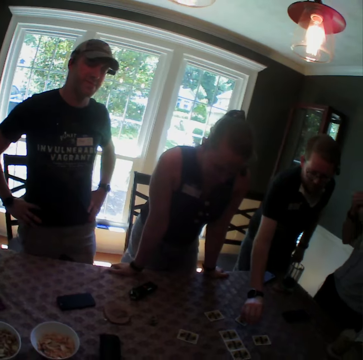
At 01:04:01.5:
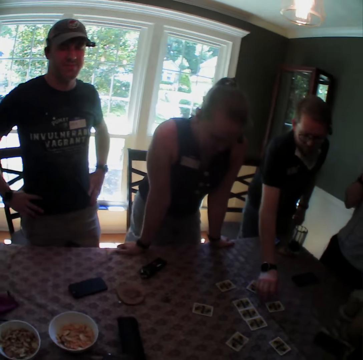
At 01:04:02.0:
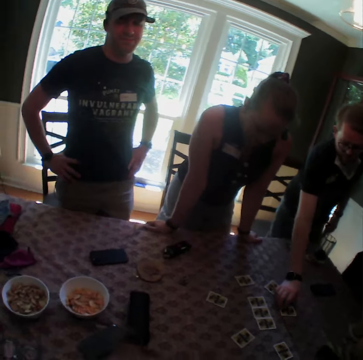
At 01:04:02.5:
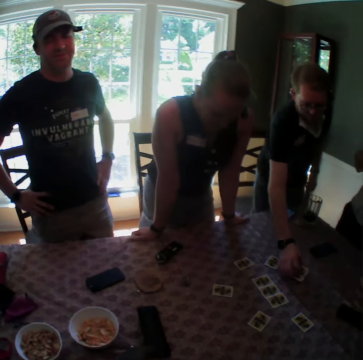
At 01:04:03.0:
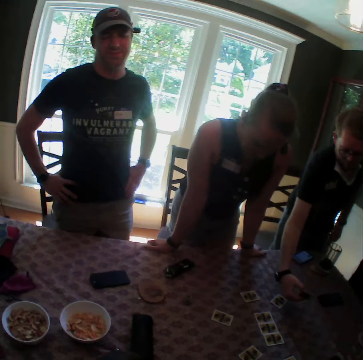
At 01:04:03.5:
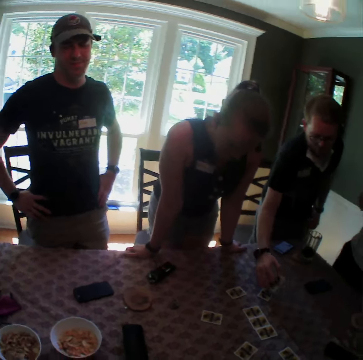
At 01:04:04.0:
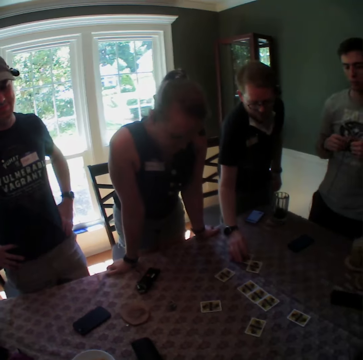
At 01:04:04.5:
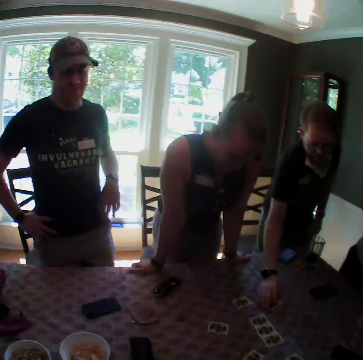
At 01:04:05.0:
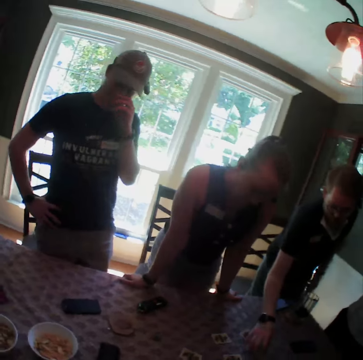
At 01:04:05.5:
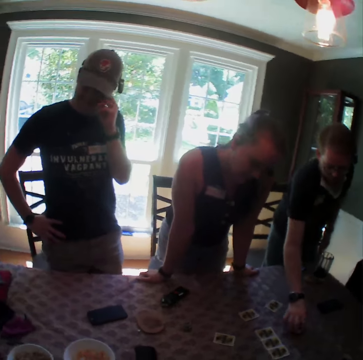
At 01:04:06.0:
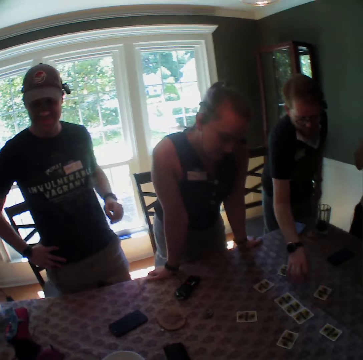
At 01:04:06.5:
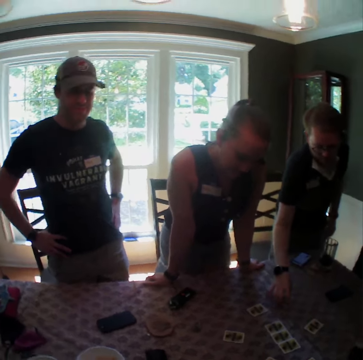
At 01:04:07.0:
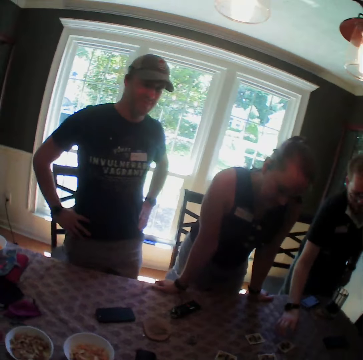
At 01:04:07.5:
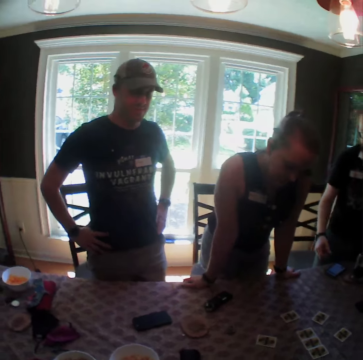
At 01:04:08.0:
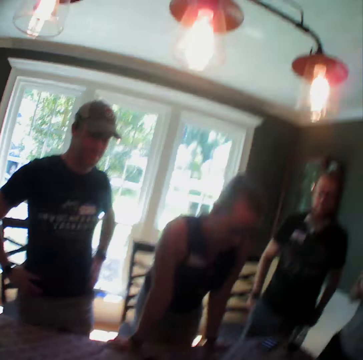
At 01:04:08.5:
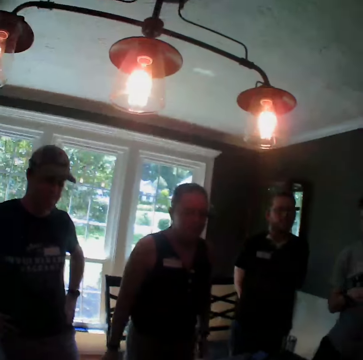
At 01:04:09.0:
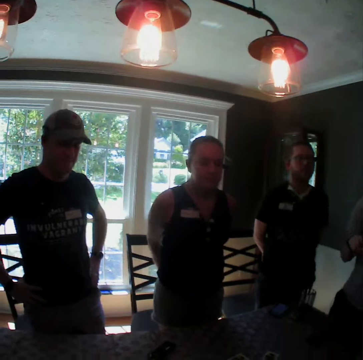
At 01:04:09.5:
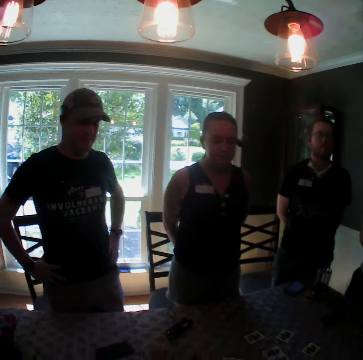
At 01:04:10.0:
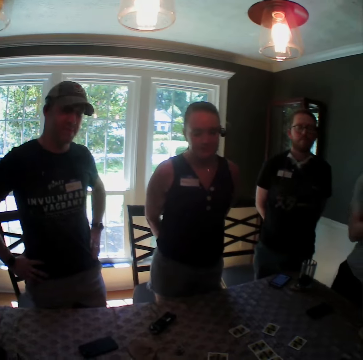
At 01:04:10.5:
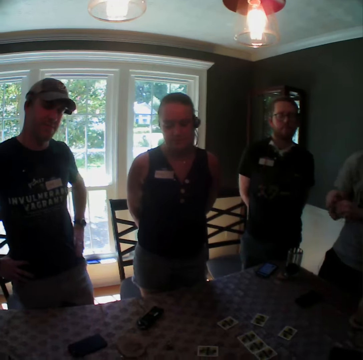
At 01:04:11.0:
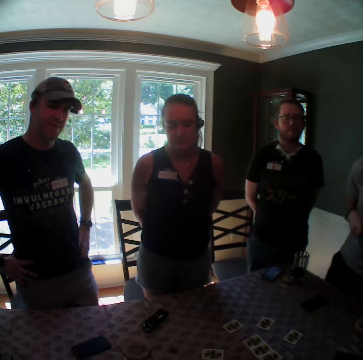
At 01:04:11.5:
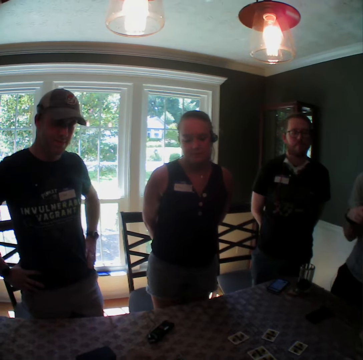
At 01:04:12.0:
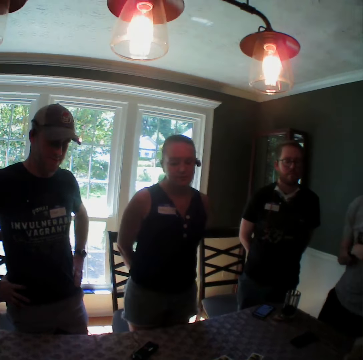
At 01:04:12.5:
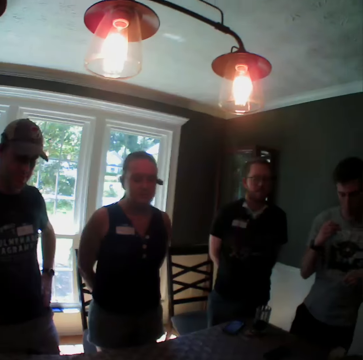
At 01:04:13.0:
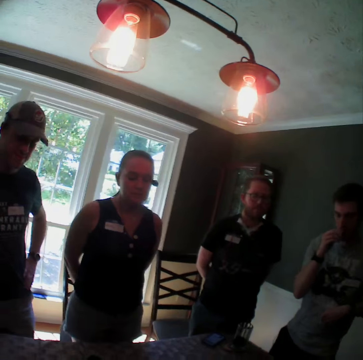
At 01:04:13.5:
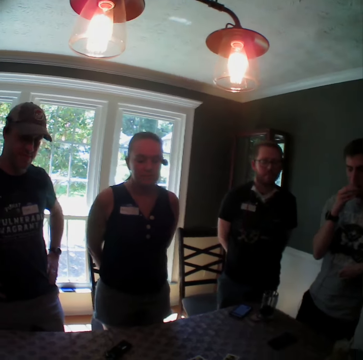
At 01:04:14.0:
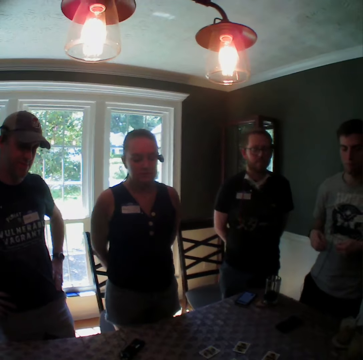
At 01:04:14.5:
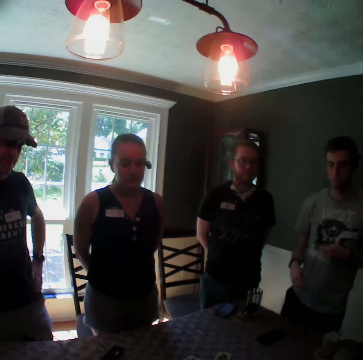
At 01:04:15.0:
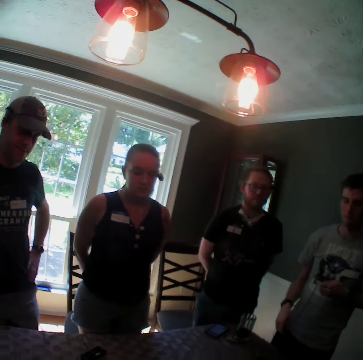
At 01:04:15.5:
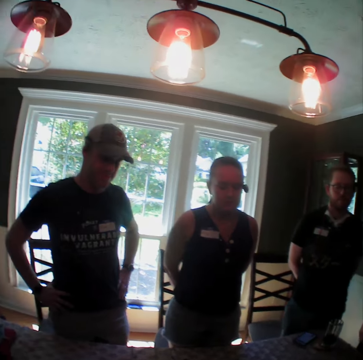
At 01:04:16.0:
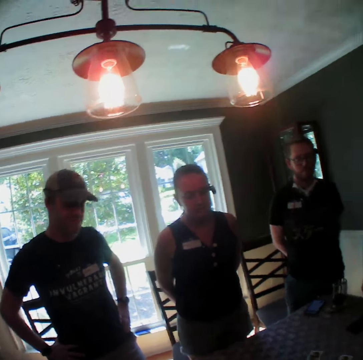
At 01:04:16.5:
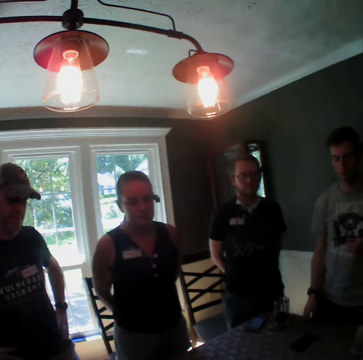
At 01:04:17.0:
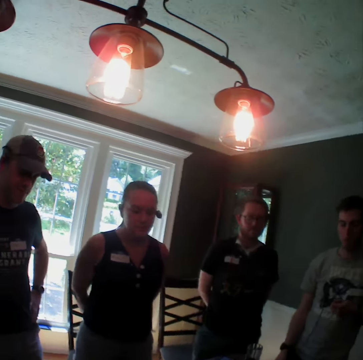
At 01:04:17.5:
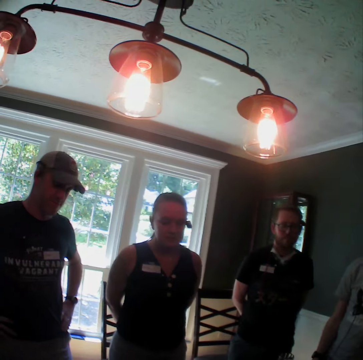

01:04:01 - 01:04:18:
The man takes a card from the table with his right hand, drops the card on the table with his right hand, and moves the card on the table with his right hand. Another man touches his face with his left hand. A third man touches his mouth with his right hand.

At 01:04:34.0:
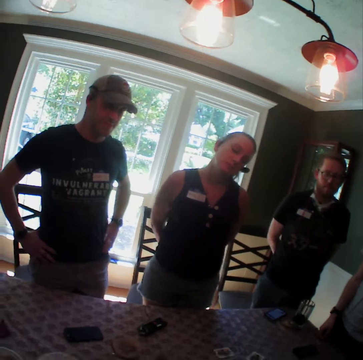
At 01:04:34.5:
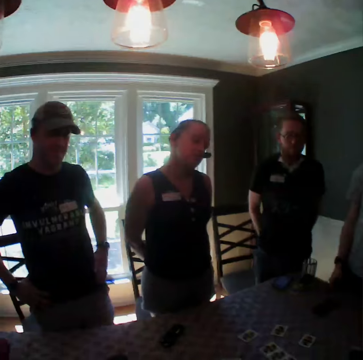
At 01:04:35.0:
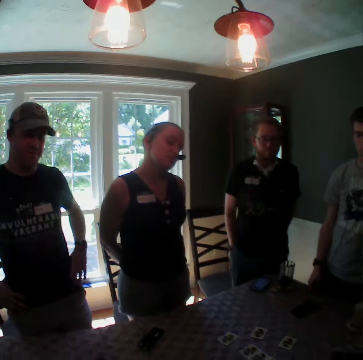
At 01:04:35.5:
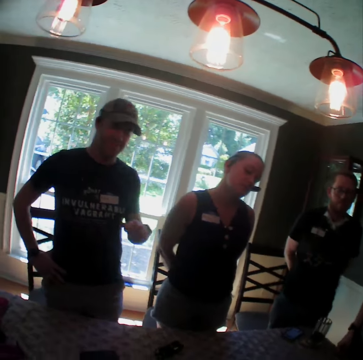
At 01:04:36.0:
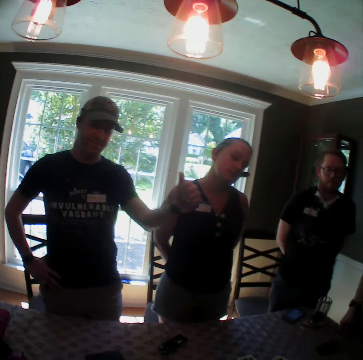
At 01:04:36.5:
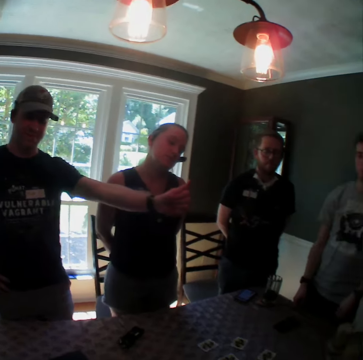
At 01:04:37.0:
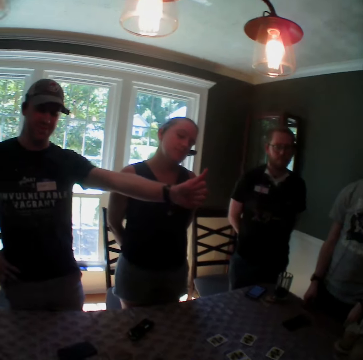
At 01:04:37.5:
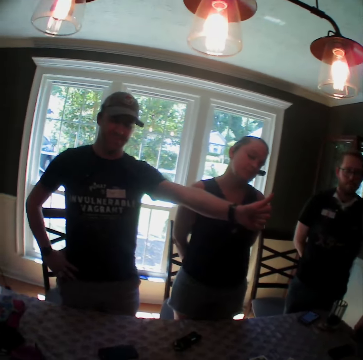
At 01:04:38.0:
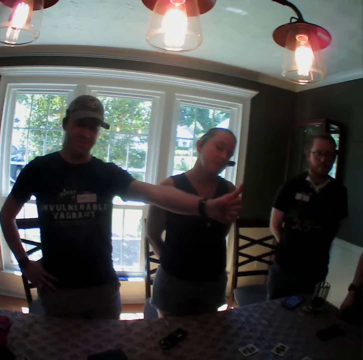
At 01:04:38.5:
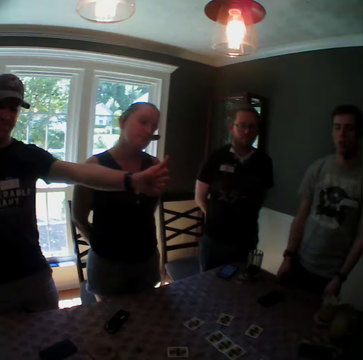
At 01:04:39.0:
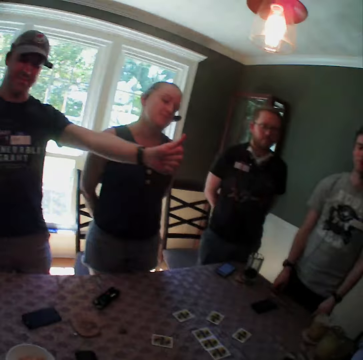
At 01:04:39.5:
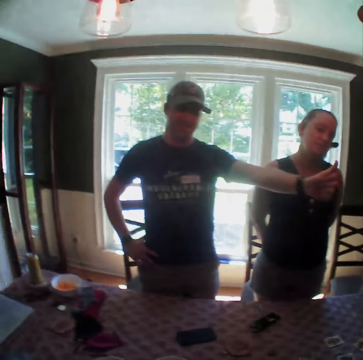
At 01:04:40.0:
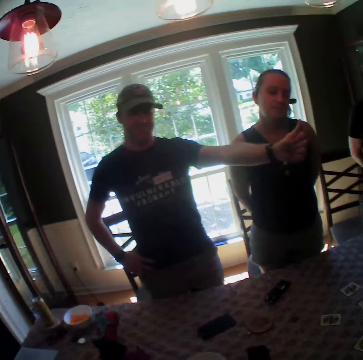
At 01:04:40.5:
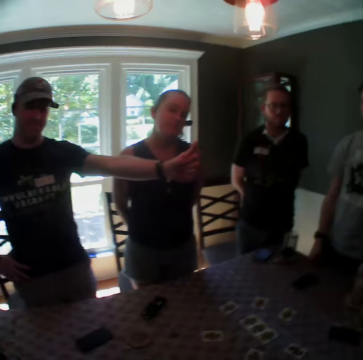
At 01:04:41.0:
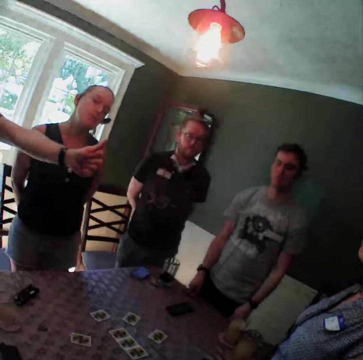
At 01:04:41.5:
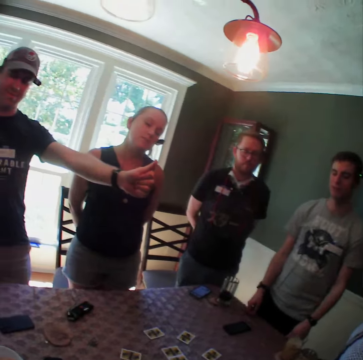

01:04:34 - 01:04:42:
The man stretches his left thumb towards the woman.

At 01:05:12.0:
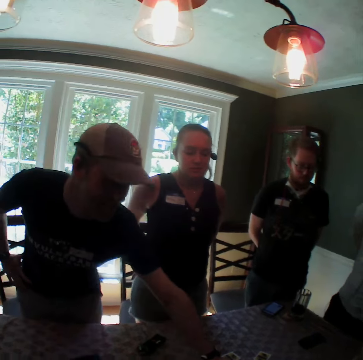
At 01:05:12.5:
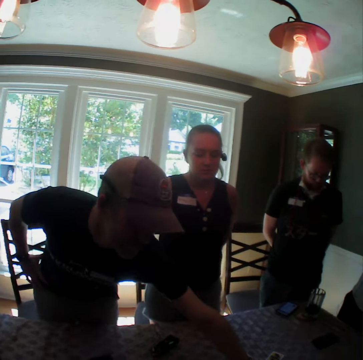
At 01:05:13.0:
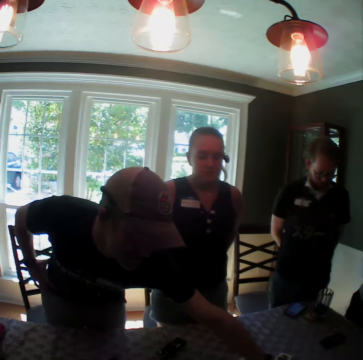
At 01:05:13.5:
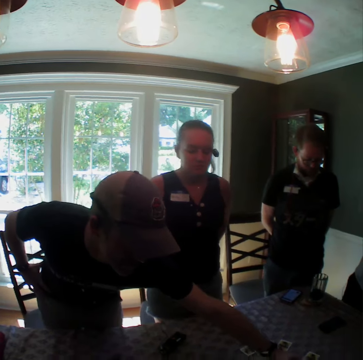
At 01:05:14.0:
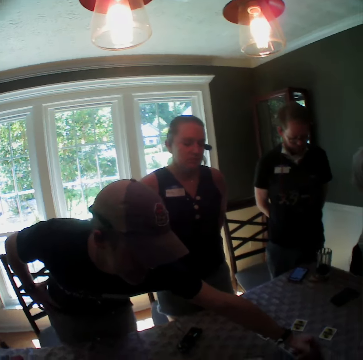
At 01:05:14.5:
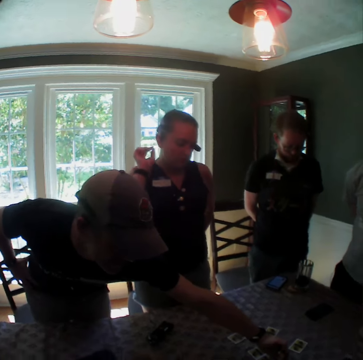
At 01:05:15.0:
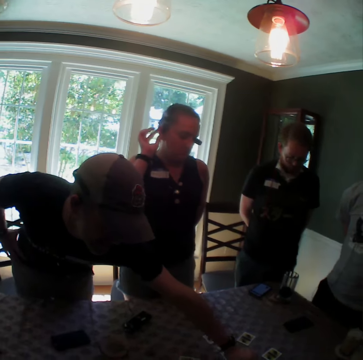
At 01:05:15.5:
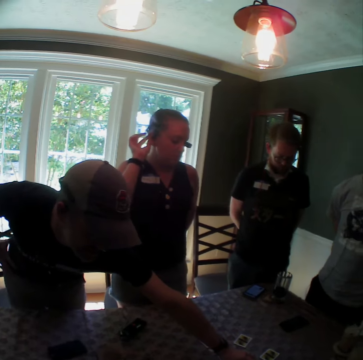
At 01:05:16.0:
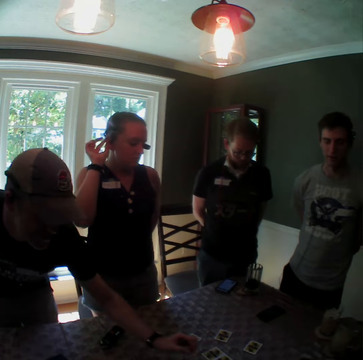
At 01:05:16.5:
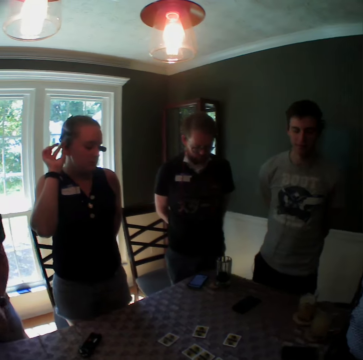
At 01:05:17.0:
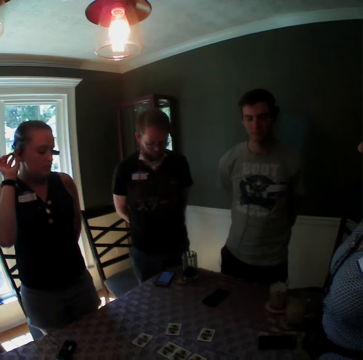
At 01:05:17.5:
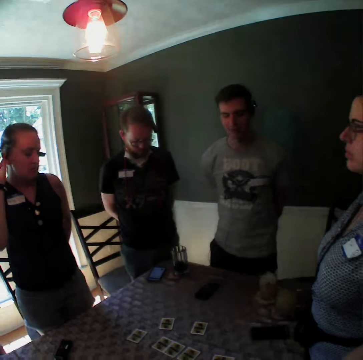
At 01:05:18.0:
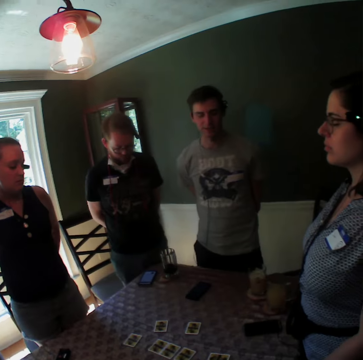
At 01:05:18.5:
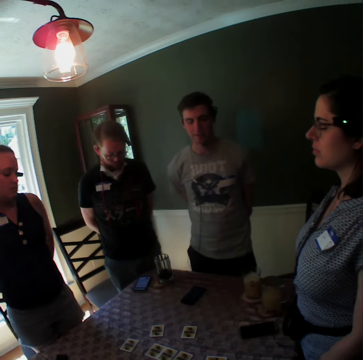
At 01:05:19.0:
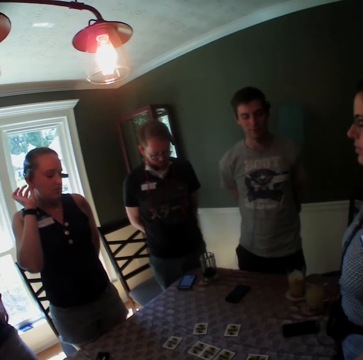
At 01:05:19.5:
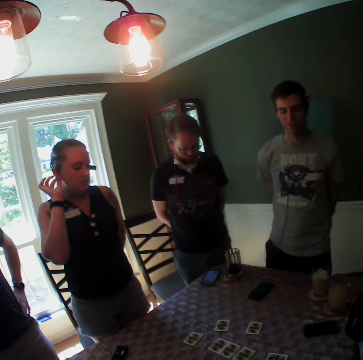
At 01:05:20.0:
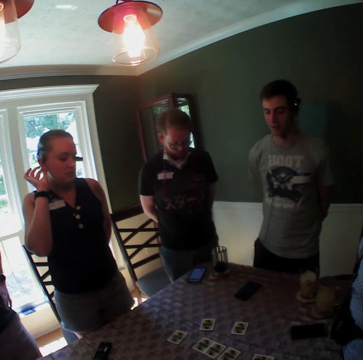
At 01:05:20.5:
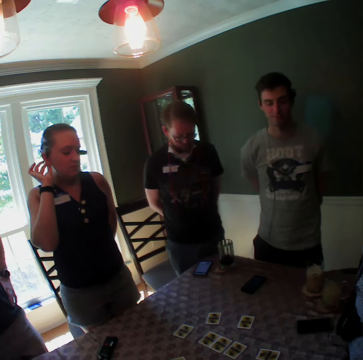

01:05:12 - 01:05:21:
The man touches the card on the table with his left hand. The woman touches her head with her right hand. Another man dances.

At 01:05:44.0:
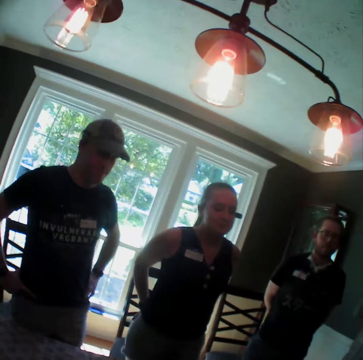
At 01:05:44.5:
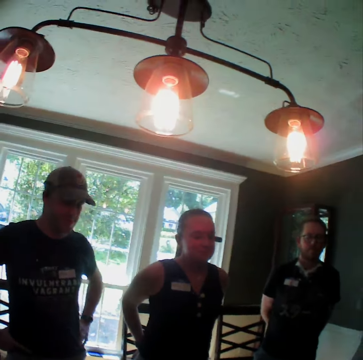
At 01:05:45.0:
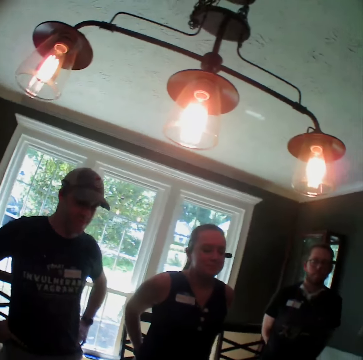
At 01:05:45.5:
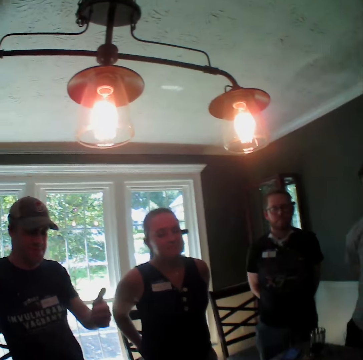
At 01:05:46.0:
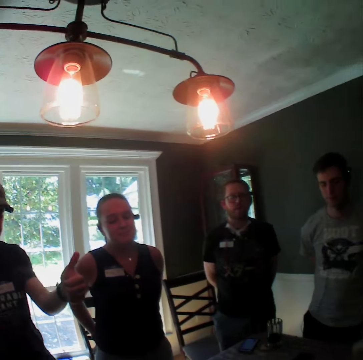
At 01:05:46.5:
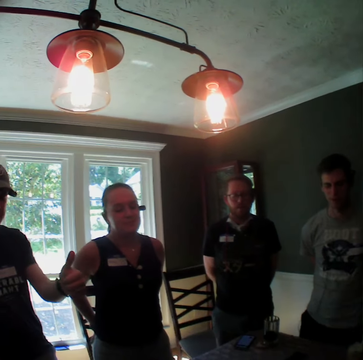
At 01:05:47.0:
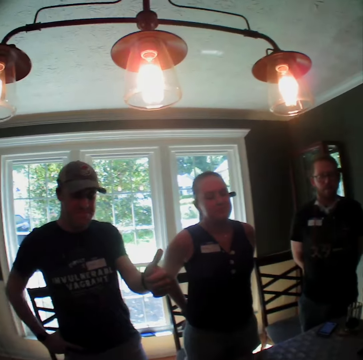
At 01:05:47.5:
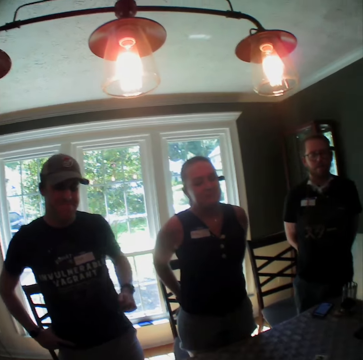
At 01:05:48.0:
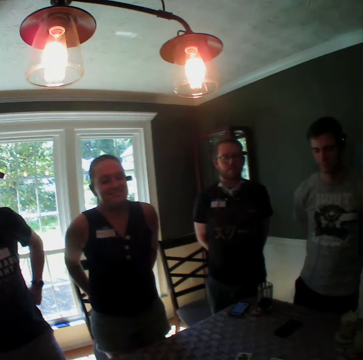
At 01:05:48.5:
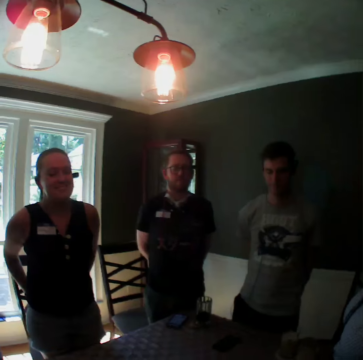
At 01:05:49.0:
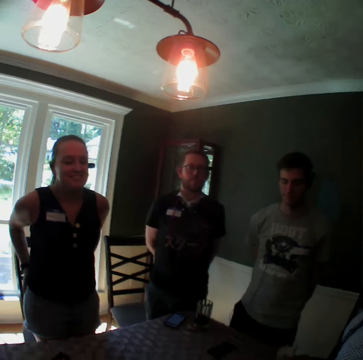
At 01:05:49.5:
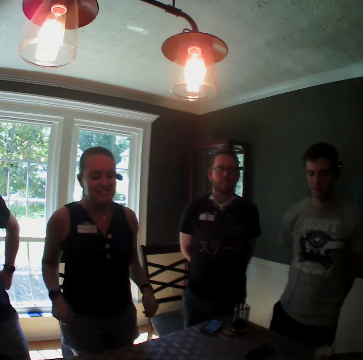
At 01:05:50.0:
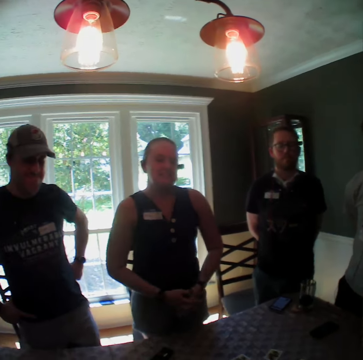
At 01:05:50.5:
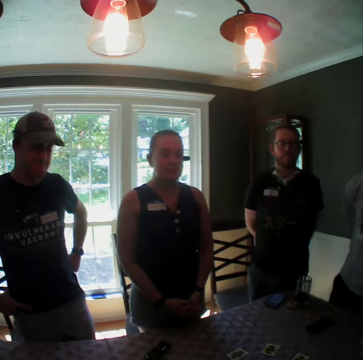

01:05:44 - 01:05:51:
The man stretches his left thumb towards a woman.
